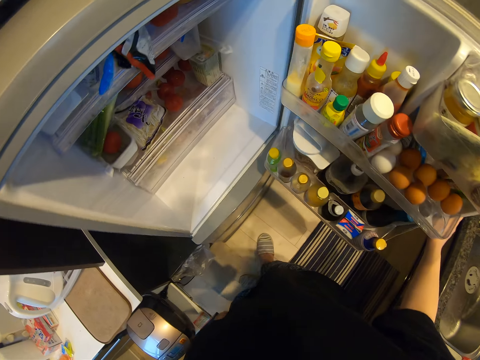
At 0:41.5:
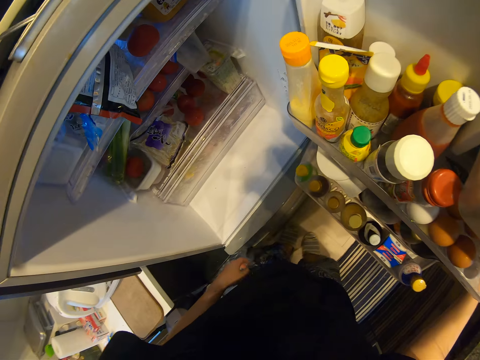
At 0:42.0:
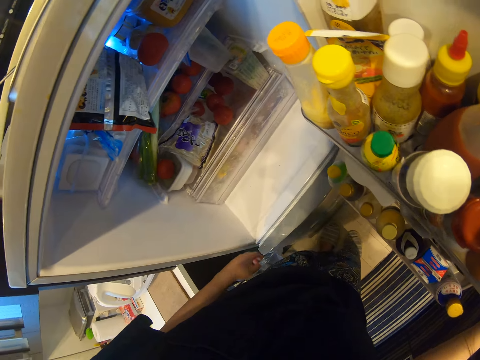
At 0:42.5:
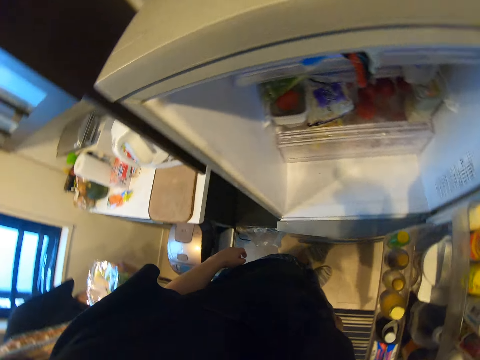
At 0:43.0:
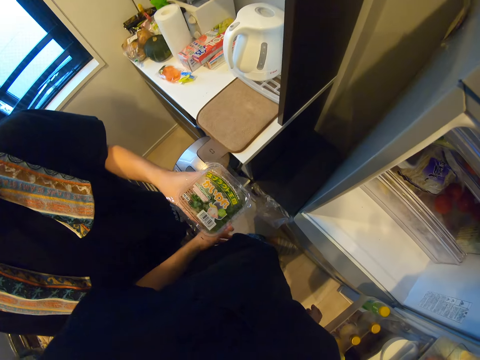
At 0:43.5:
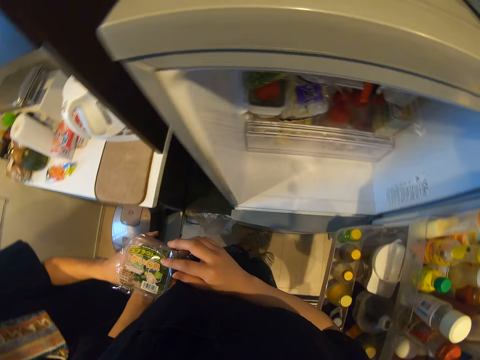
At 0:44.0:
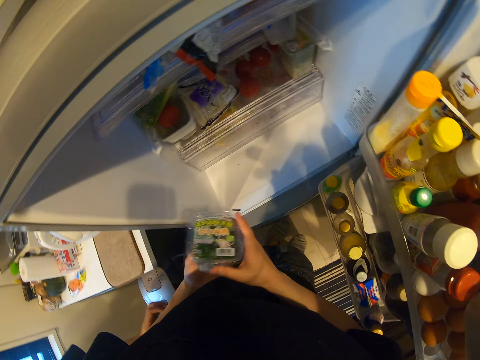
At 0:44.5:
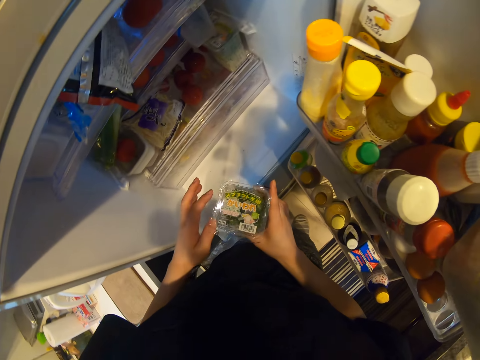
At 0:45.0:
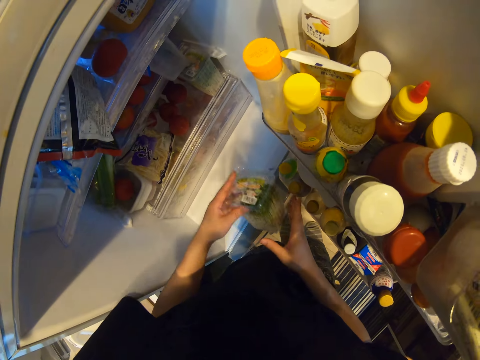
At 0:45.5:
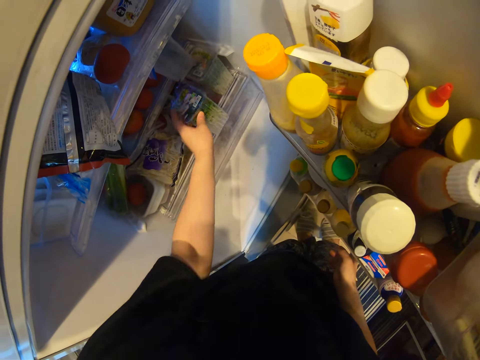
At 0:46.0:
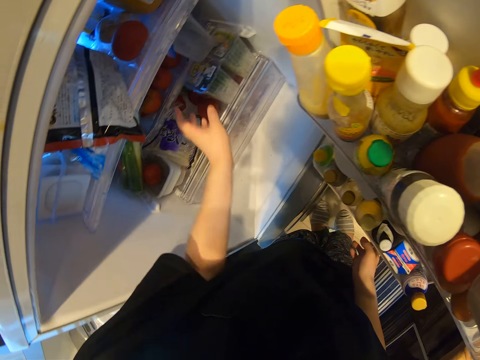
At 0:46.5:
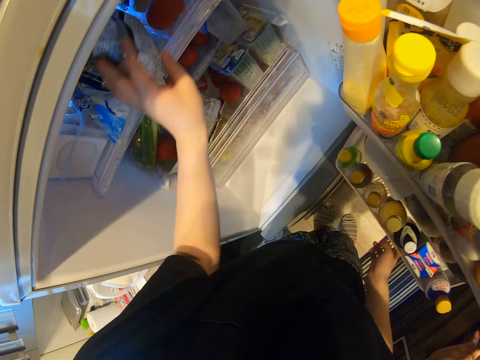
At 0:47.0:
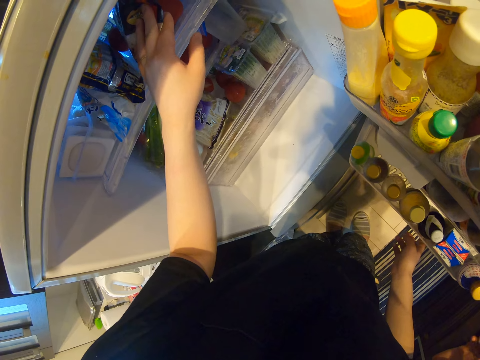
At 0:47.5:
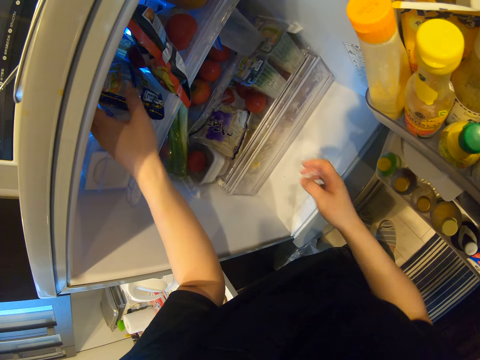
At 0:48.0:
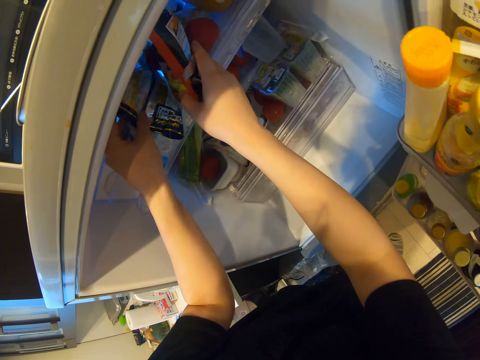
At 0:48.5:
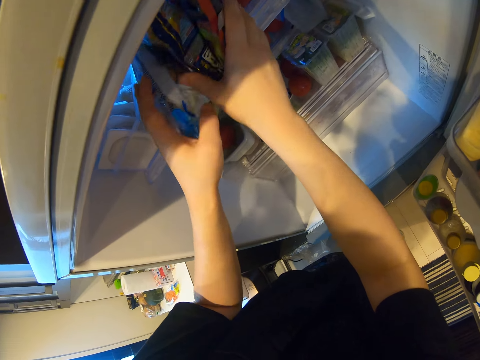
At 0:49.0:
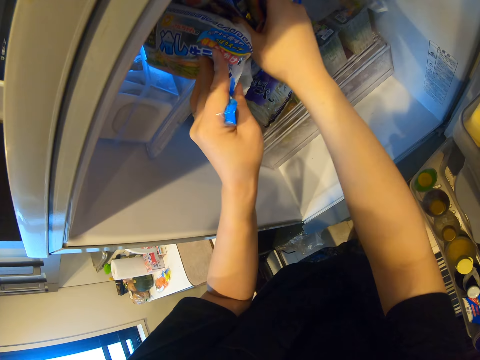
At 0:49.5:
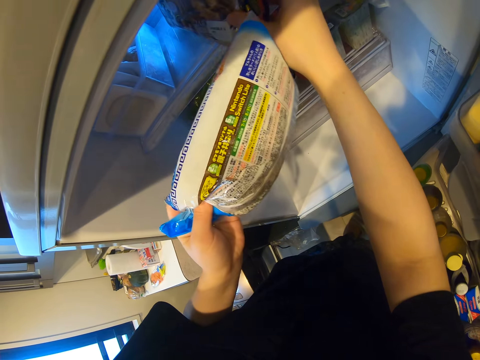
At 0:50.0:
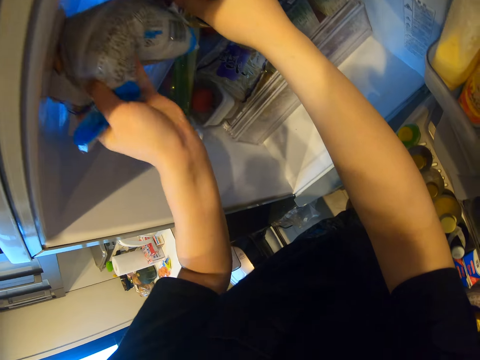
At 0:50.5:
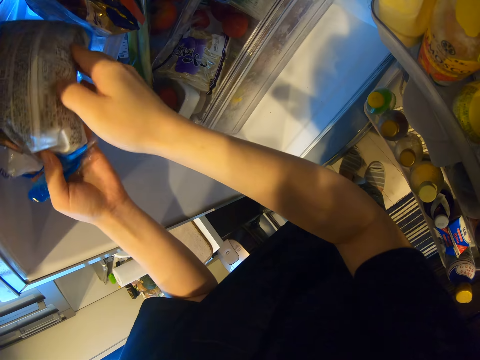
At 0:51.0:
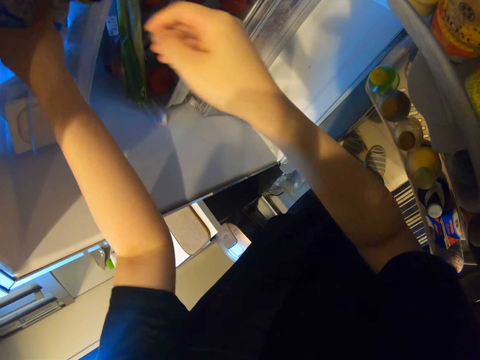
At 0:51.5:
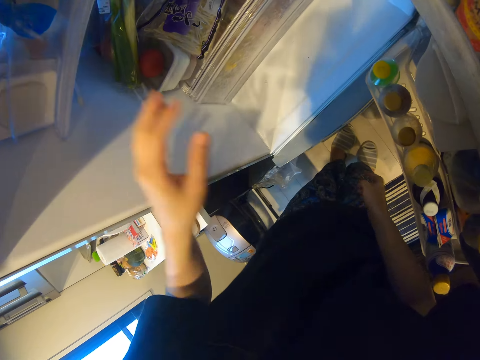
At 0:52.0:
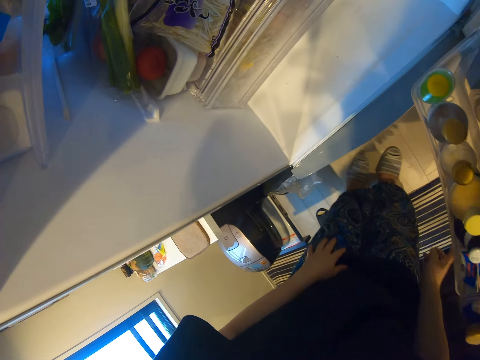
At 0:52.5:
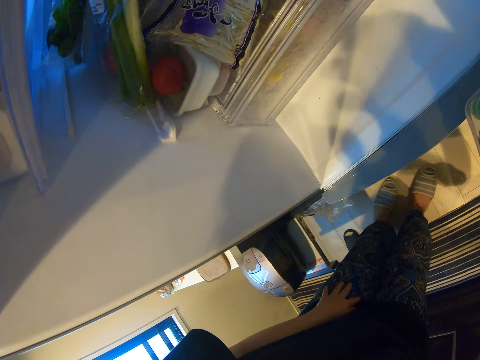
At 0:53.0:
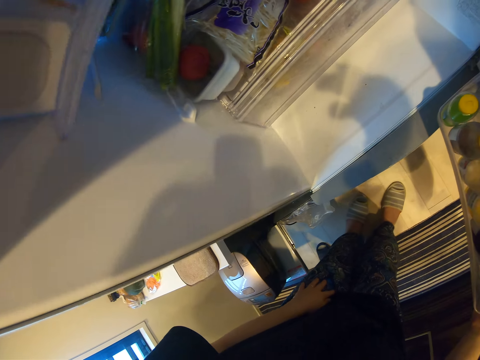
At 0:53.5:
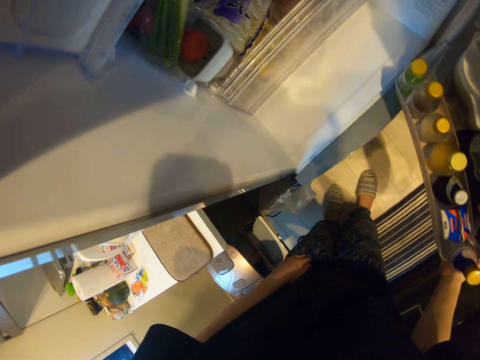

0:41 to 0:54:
The camera wearer stares at the fridge. A man hands the camera wearer the paper. The camera wearer puts the packet in the fridge. They pick the sachet from the fridge and put the sachet back.

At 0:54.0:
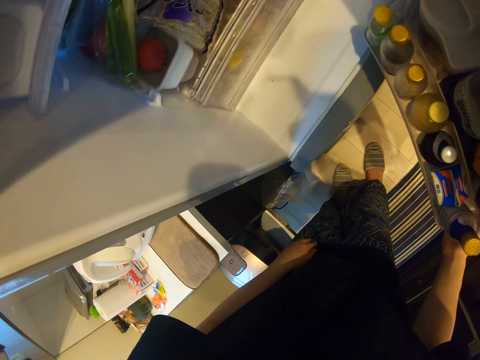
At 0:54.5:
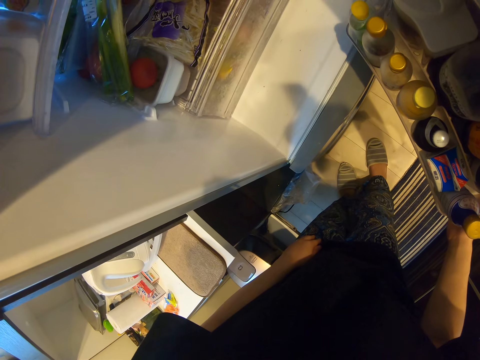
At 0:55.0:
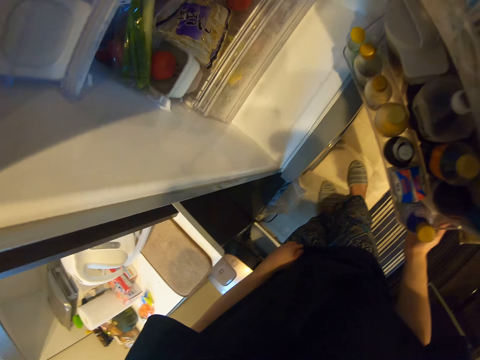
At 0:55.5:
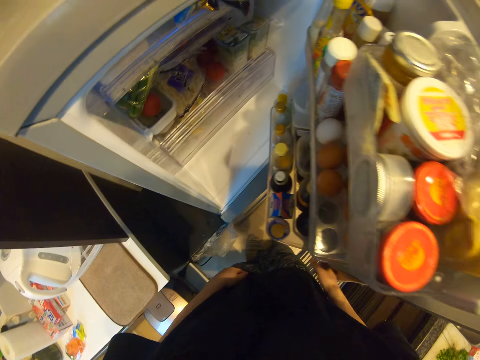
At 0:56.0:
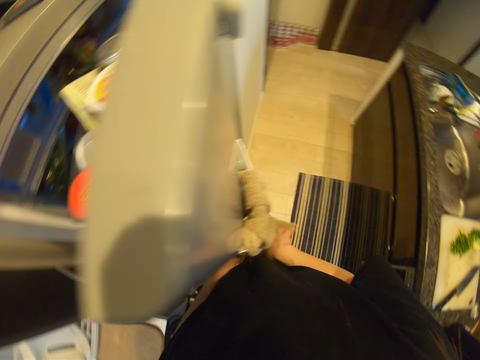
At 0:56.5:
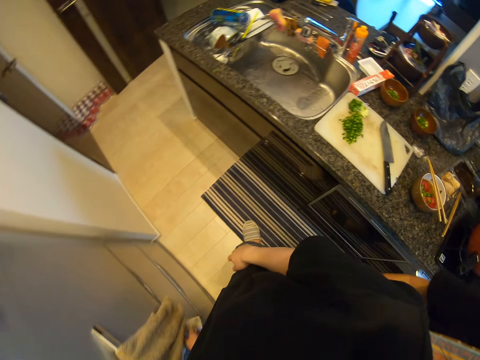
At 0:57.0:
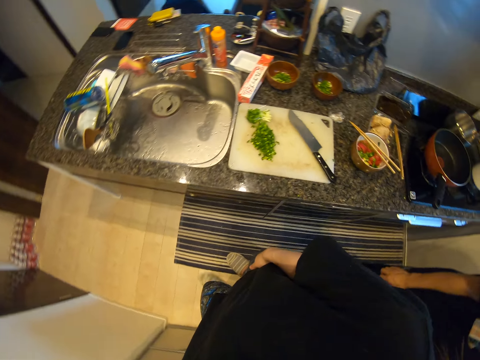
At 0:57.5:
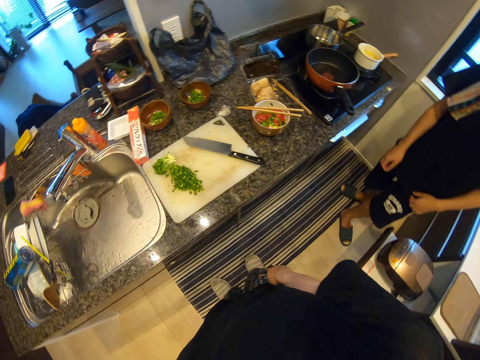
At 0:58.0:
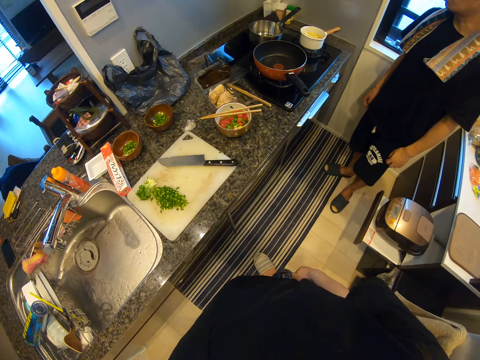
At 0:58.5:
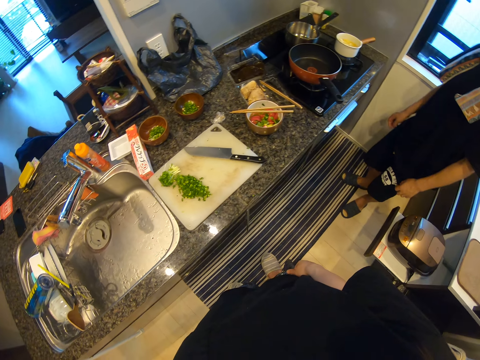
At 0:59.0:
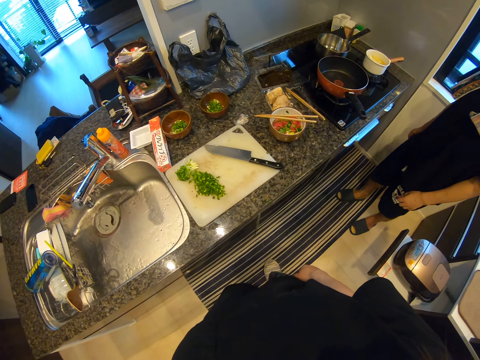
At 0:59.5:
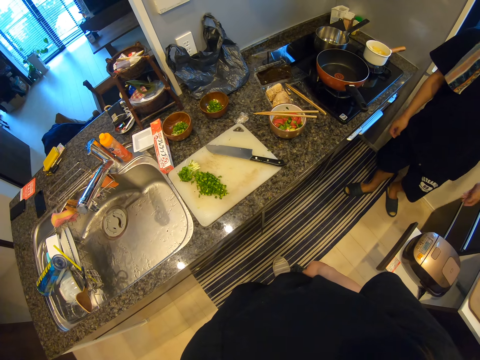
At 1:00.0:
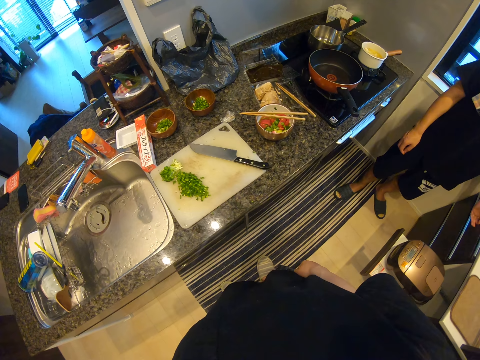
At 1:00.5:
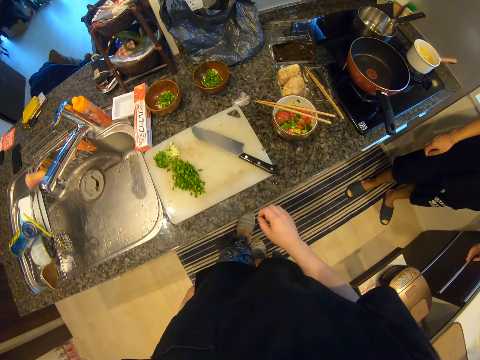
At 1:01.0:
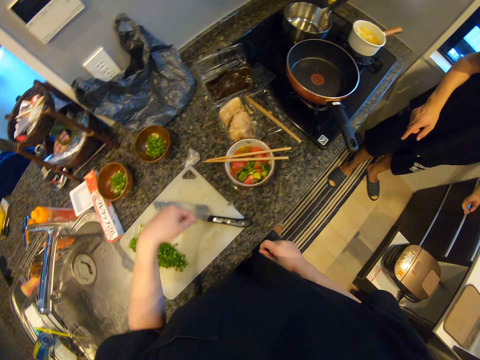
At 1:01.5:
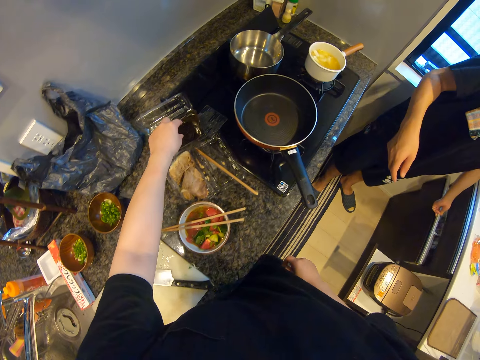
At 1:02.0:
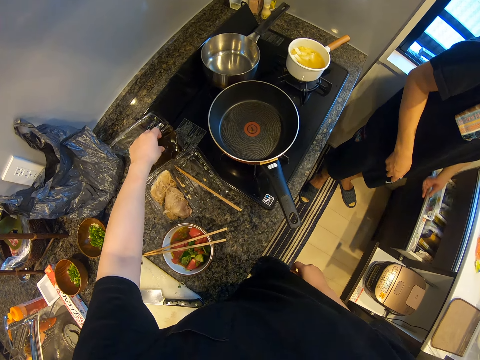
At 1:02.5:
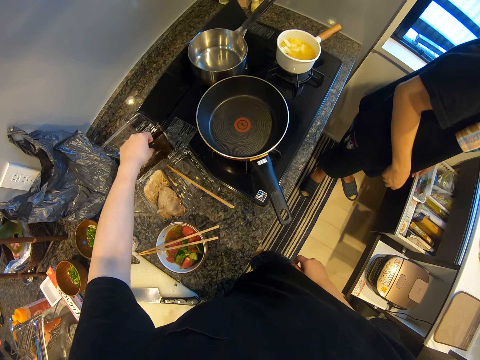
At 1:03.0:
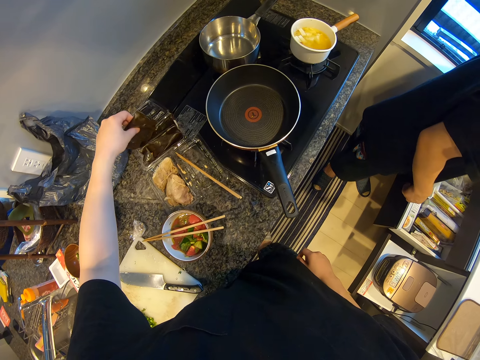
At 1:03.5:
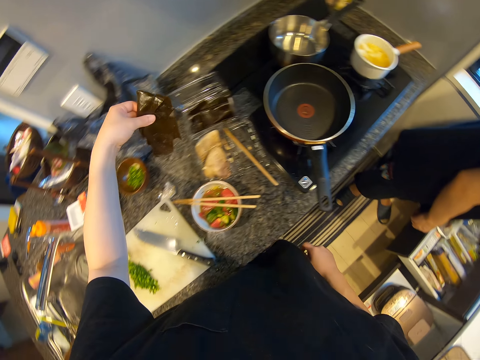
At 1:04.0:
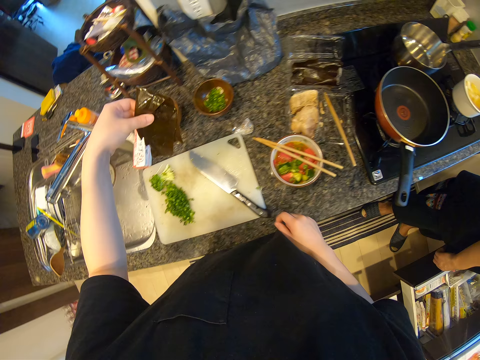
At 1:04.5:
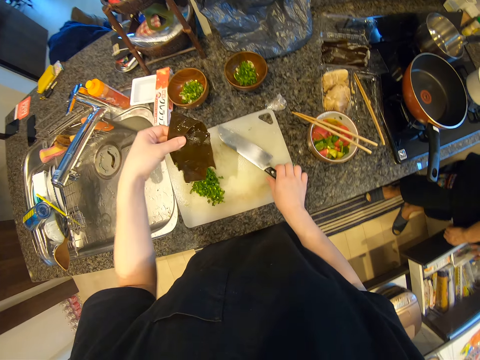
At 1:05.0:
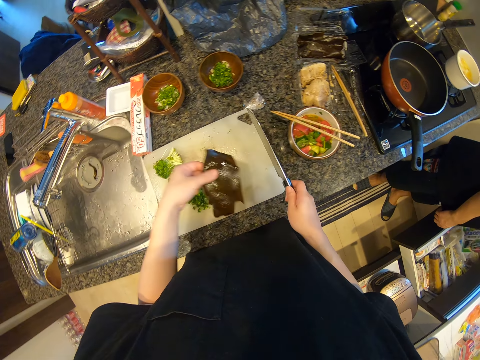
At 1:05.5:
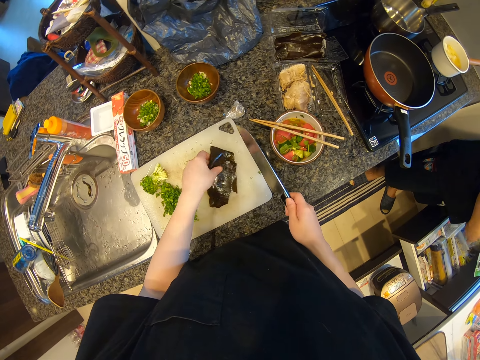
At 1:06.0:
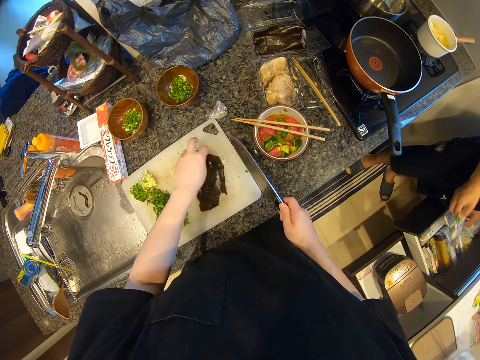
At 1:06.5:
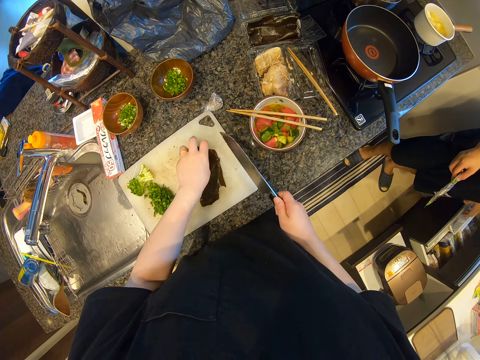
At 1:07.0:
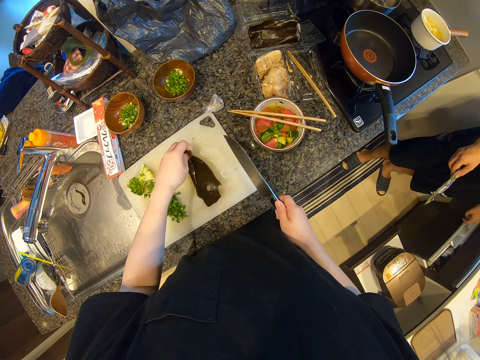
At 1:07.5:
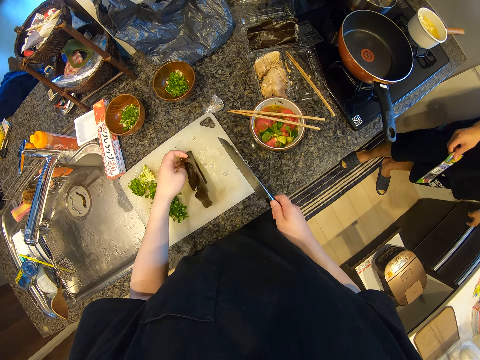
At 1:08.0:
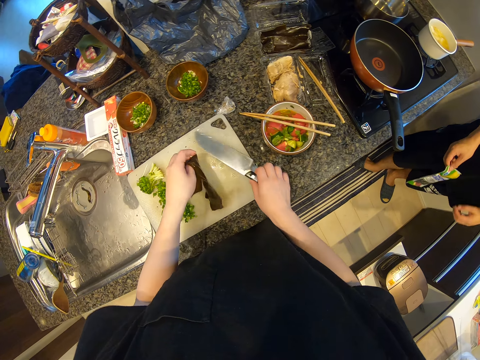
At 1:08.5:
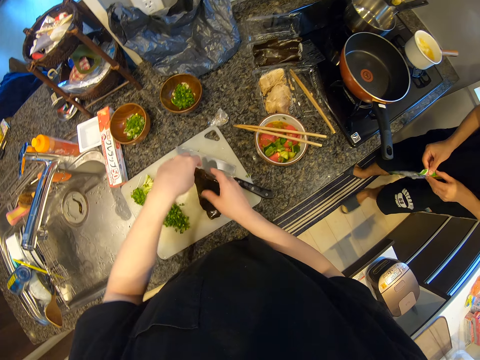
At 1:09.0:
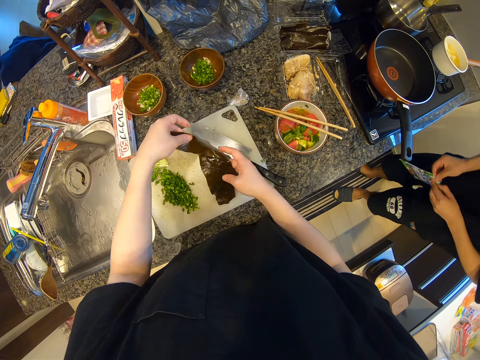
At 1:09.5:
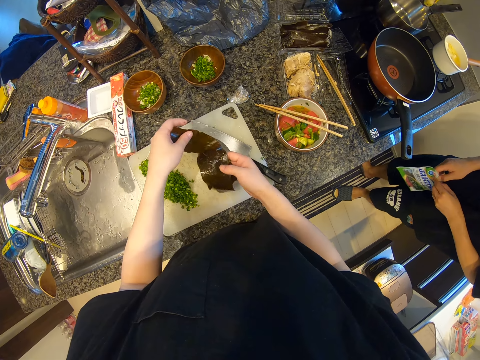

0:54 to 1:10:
The camera wearer closes the fridge. They look around the room. They pick up an object. They take a knife. They put the object on a chopping board. A man picks the sachet from the drawer. The camera wearer puts the knife on the table.
